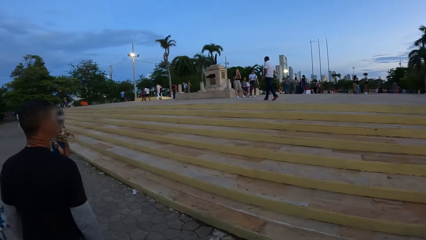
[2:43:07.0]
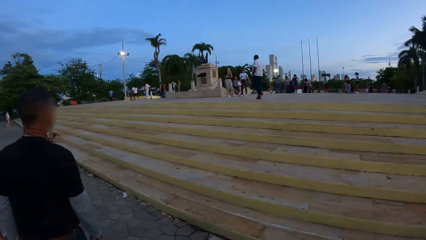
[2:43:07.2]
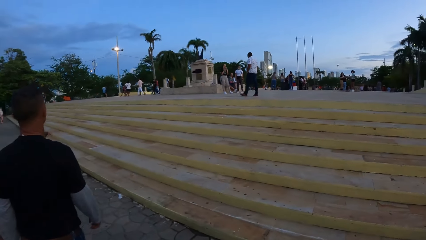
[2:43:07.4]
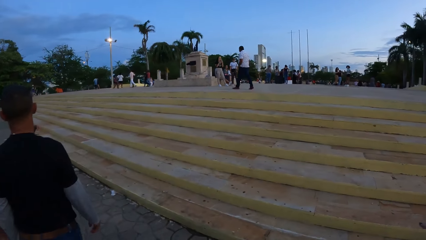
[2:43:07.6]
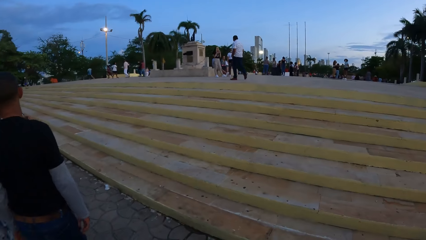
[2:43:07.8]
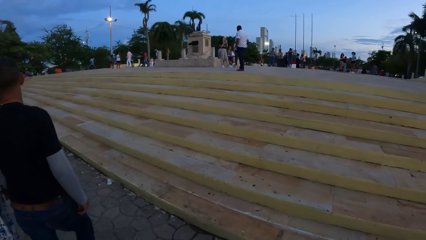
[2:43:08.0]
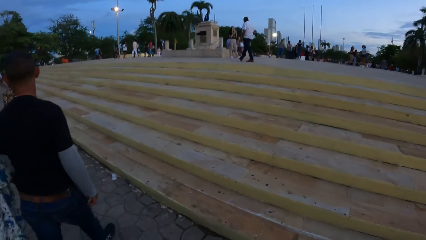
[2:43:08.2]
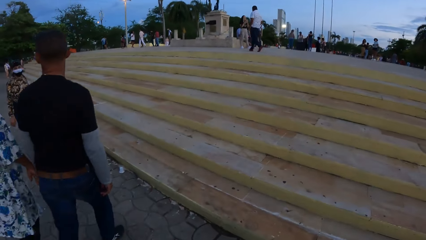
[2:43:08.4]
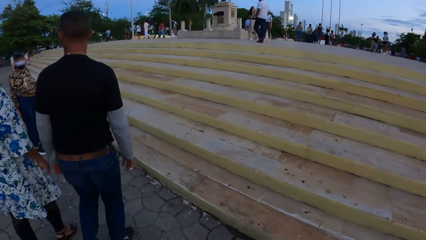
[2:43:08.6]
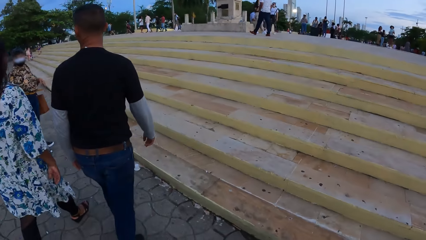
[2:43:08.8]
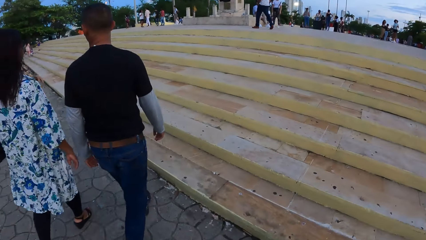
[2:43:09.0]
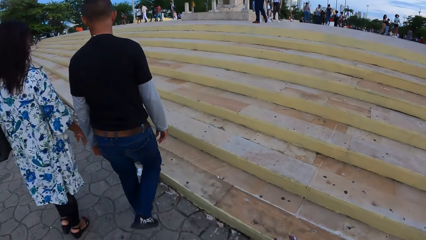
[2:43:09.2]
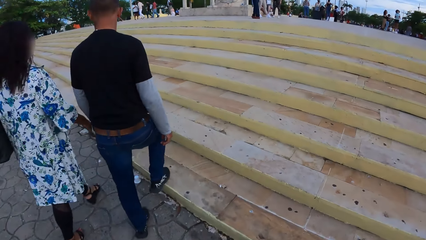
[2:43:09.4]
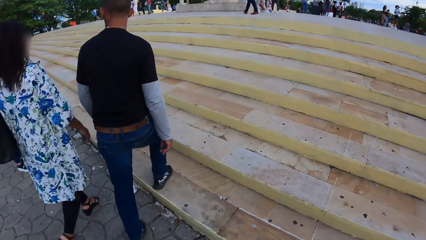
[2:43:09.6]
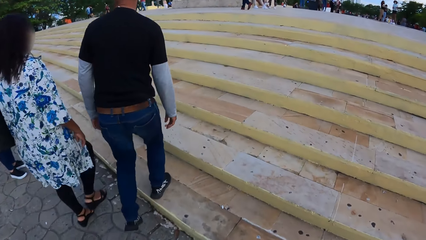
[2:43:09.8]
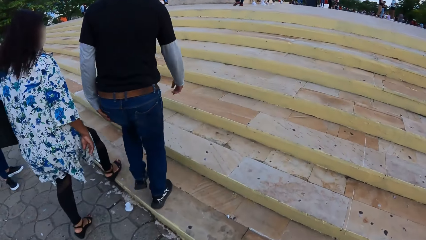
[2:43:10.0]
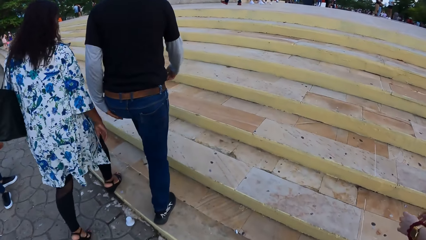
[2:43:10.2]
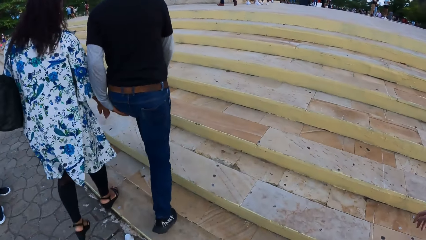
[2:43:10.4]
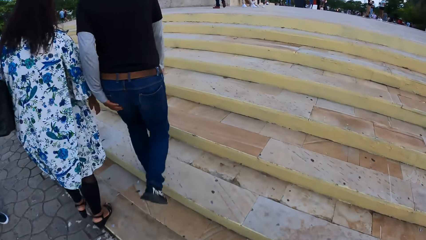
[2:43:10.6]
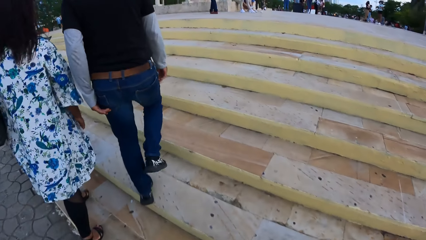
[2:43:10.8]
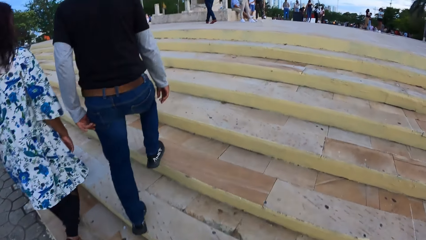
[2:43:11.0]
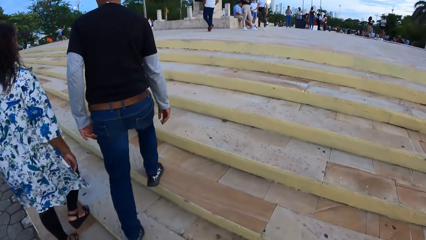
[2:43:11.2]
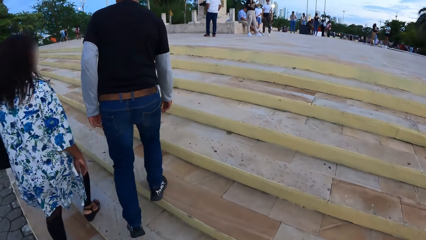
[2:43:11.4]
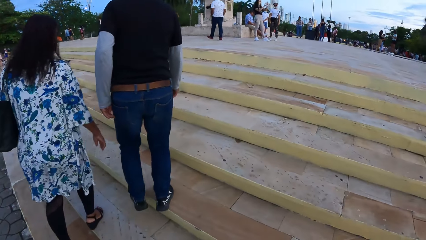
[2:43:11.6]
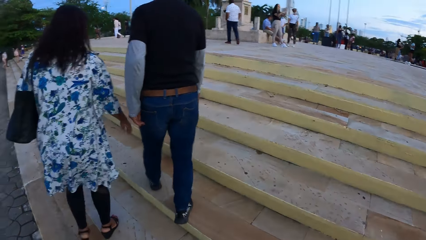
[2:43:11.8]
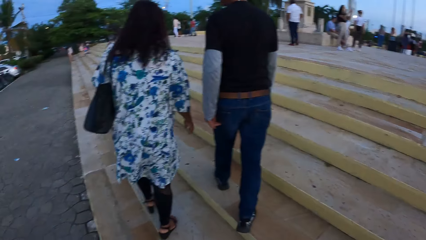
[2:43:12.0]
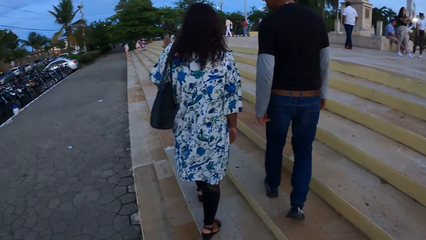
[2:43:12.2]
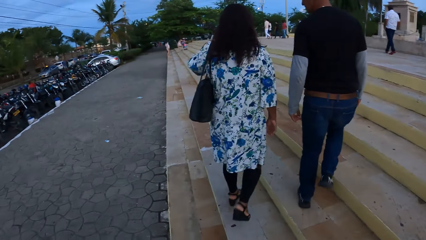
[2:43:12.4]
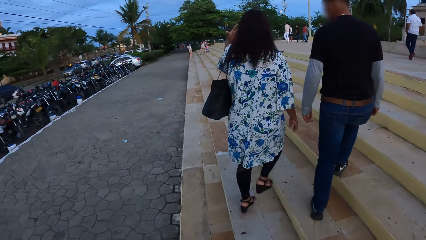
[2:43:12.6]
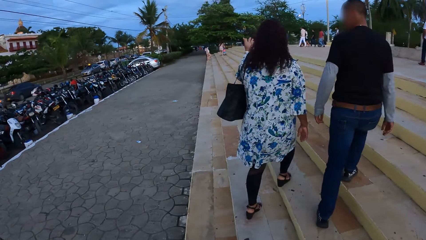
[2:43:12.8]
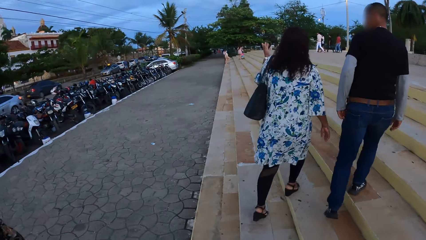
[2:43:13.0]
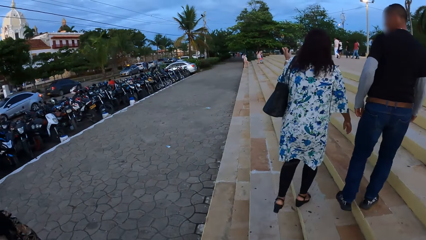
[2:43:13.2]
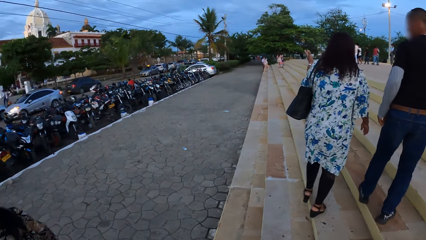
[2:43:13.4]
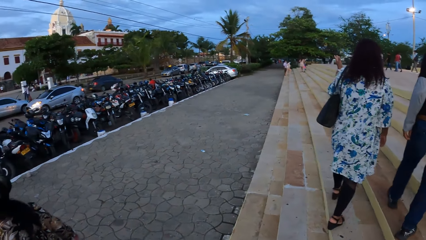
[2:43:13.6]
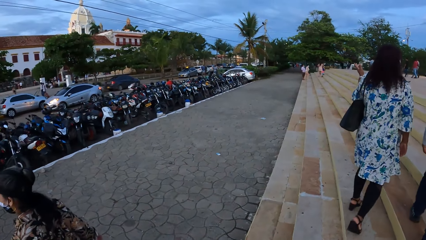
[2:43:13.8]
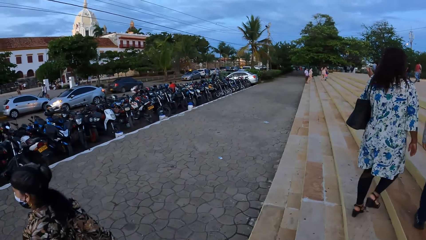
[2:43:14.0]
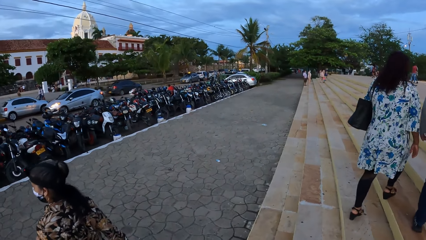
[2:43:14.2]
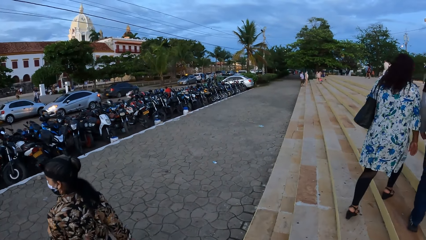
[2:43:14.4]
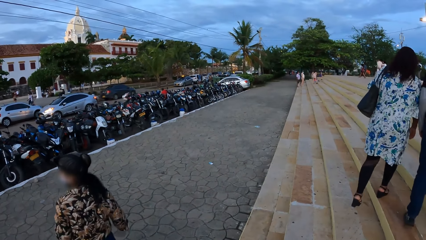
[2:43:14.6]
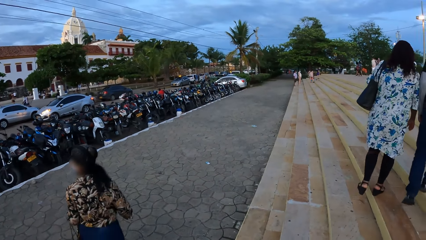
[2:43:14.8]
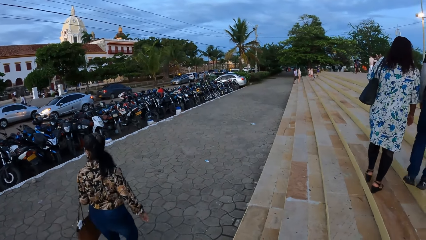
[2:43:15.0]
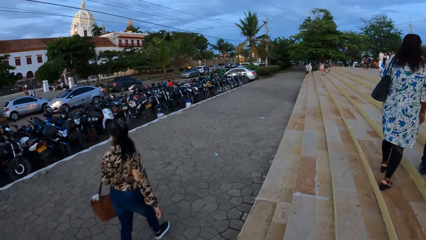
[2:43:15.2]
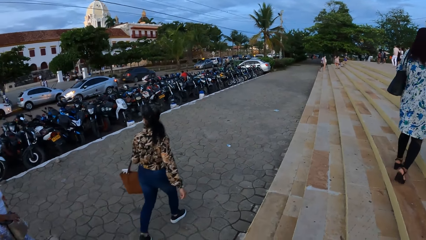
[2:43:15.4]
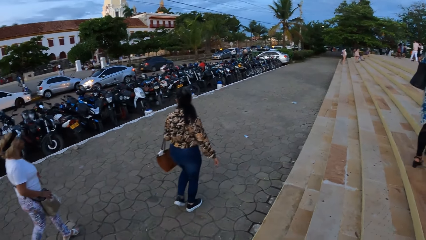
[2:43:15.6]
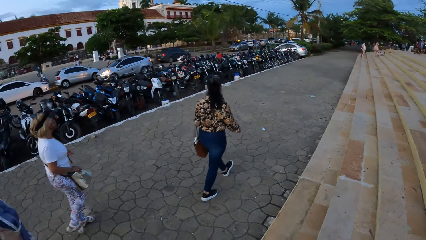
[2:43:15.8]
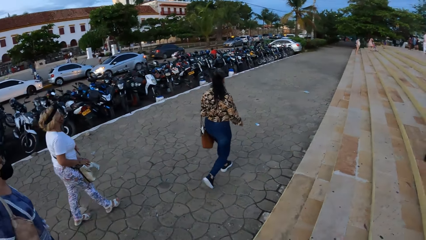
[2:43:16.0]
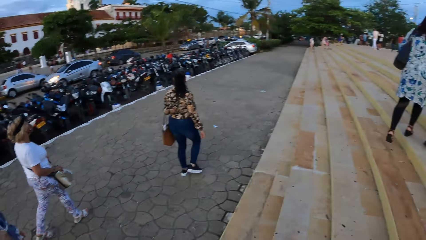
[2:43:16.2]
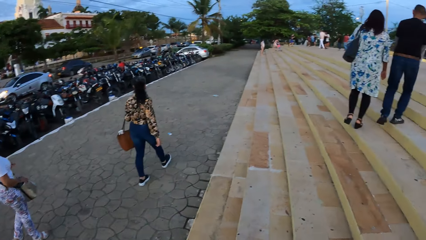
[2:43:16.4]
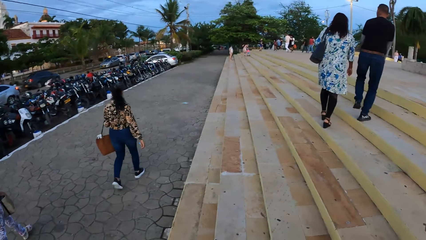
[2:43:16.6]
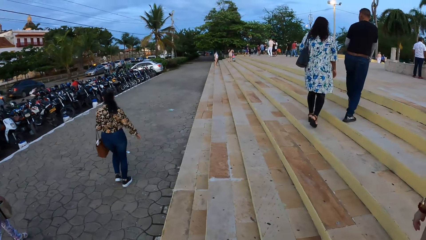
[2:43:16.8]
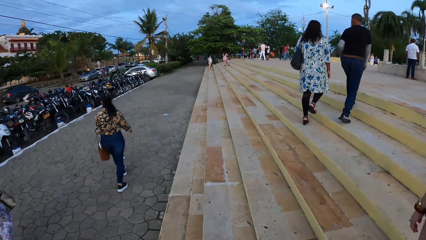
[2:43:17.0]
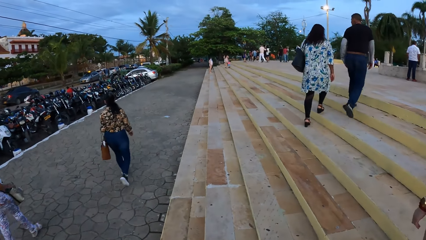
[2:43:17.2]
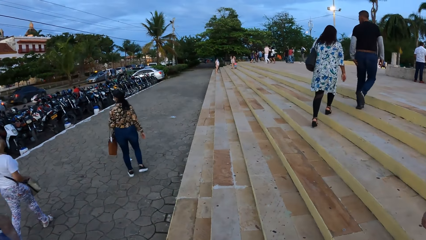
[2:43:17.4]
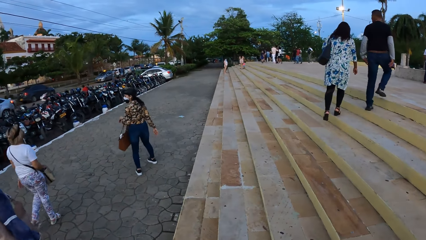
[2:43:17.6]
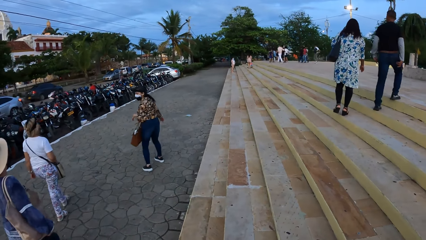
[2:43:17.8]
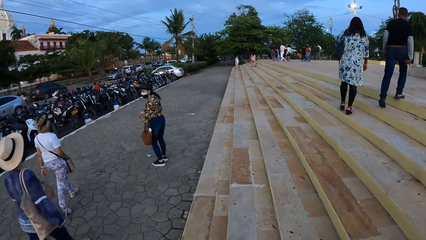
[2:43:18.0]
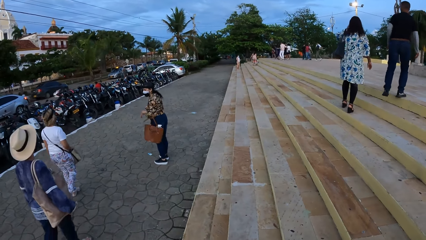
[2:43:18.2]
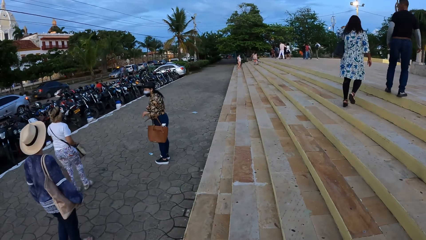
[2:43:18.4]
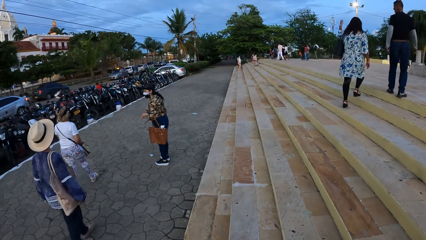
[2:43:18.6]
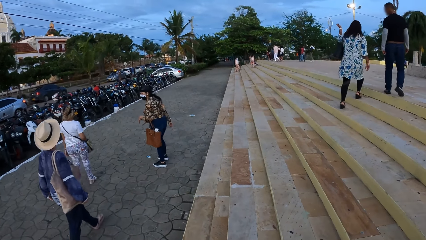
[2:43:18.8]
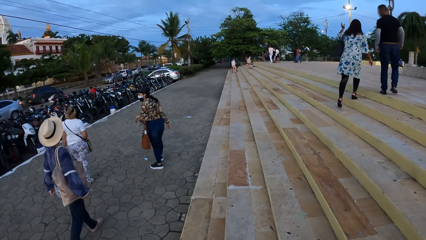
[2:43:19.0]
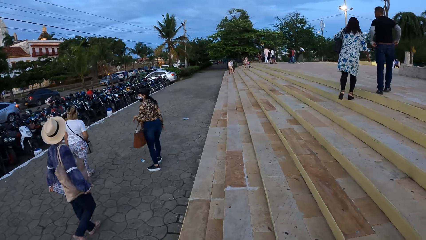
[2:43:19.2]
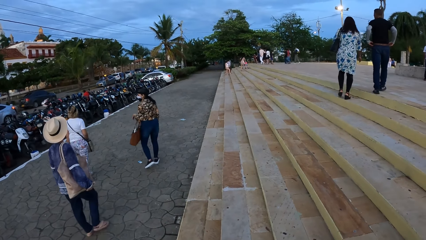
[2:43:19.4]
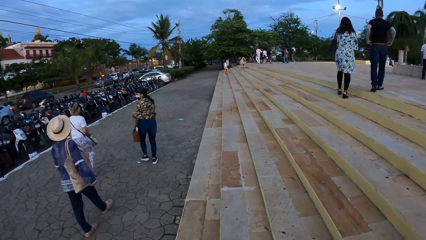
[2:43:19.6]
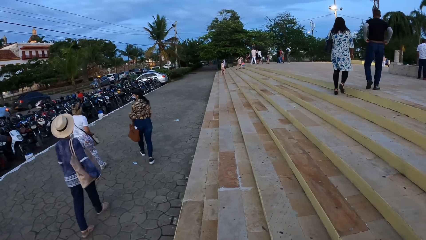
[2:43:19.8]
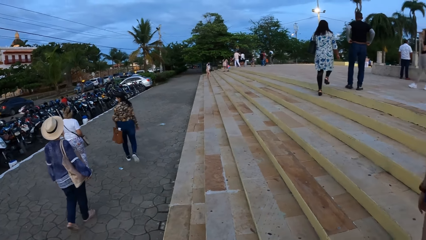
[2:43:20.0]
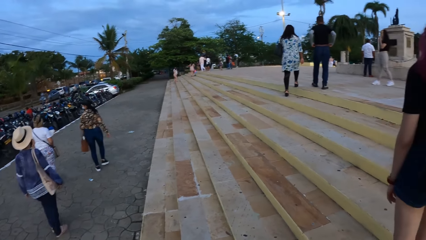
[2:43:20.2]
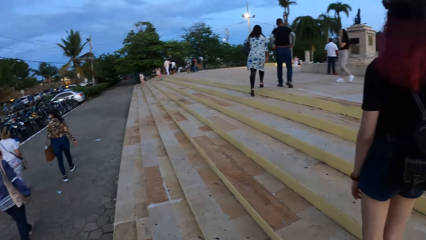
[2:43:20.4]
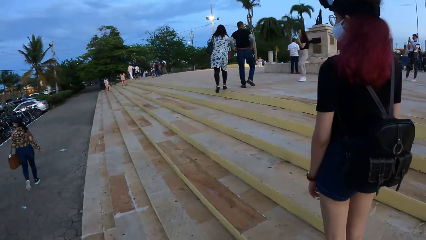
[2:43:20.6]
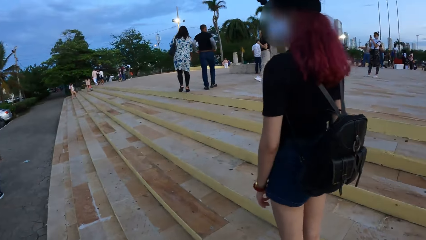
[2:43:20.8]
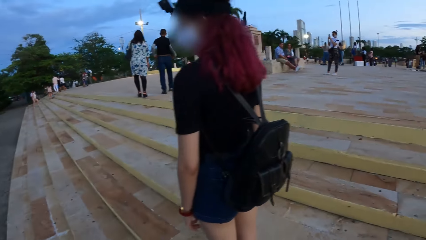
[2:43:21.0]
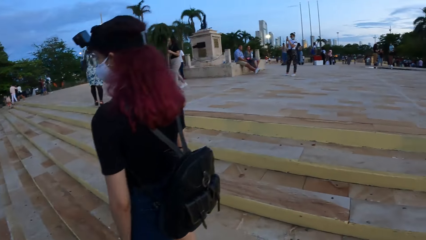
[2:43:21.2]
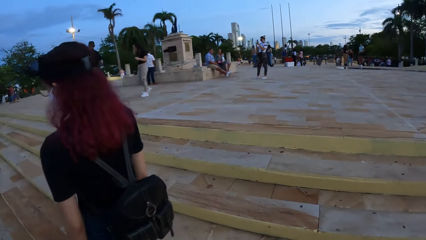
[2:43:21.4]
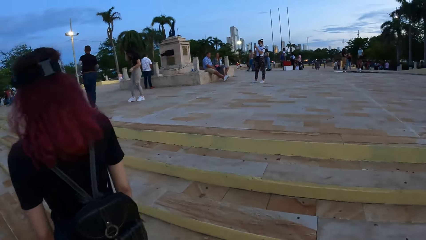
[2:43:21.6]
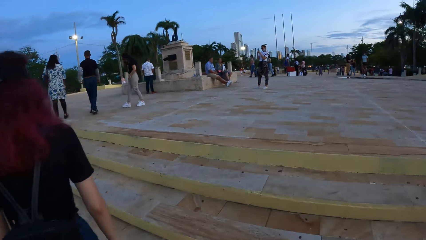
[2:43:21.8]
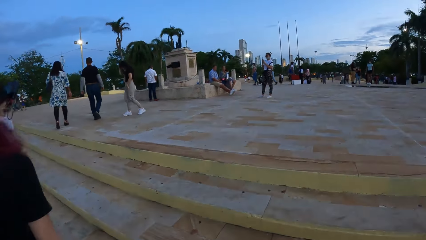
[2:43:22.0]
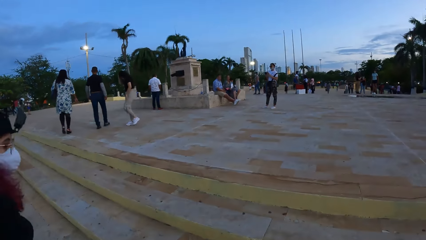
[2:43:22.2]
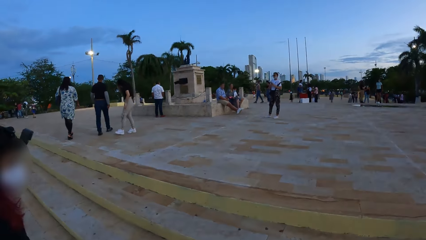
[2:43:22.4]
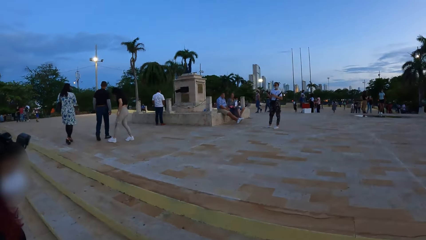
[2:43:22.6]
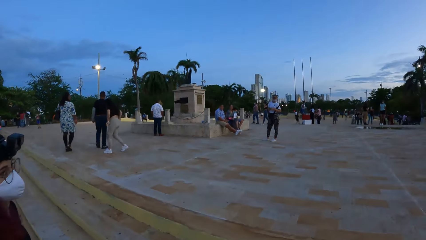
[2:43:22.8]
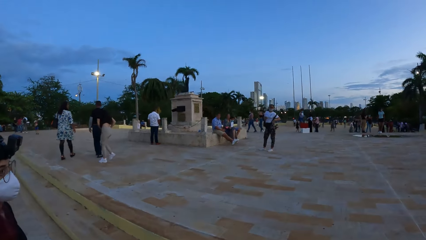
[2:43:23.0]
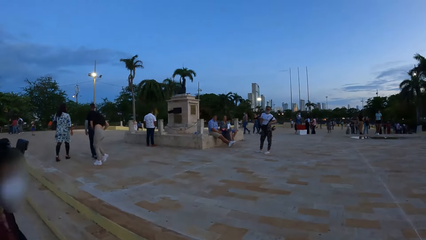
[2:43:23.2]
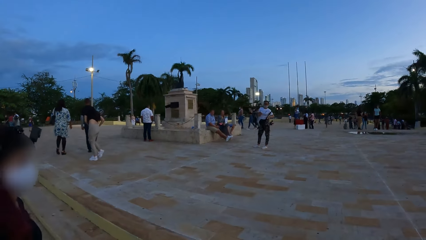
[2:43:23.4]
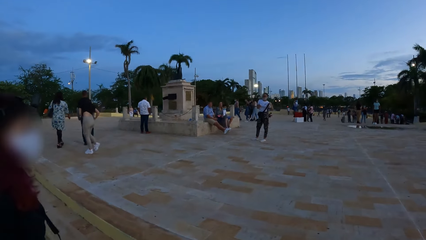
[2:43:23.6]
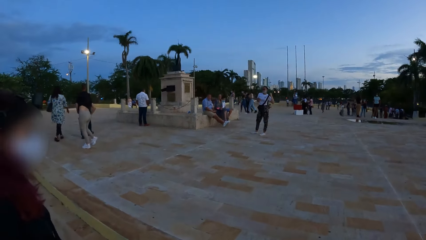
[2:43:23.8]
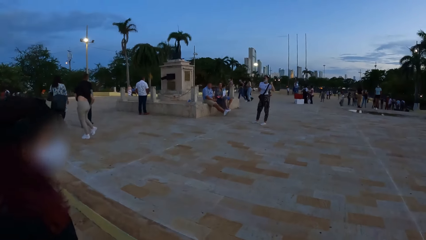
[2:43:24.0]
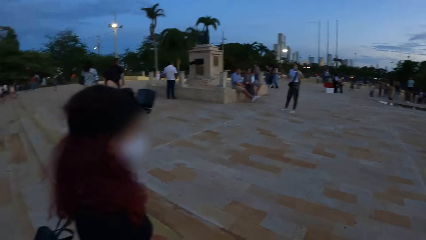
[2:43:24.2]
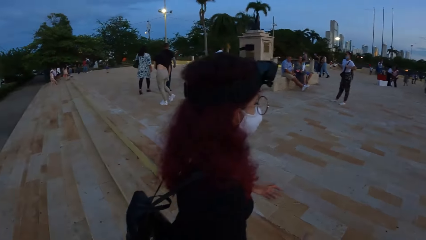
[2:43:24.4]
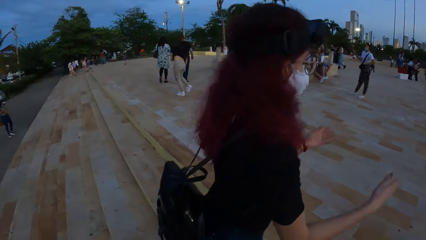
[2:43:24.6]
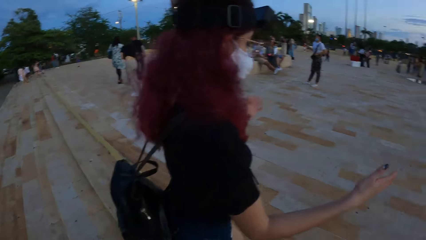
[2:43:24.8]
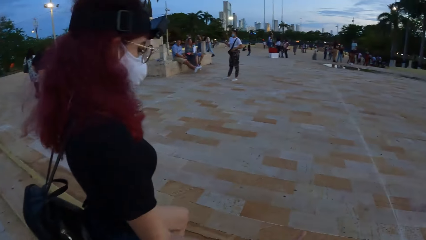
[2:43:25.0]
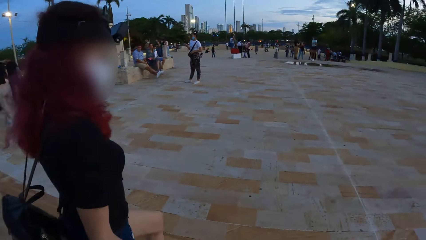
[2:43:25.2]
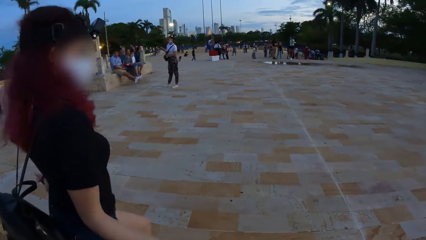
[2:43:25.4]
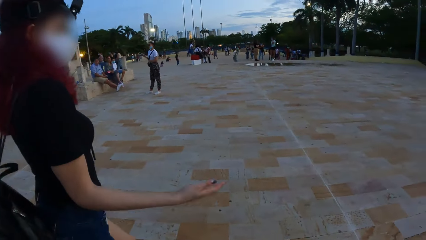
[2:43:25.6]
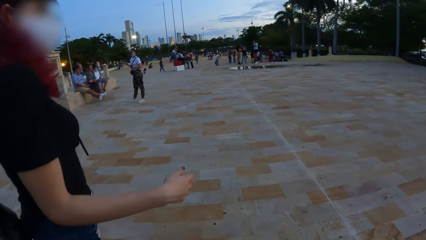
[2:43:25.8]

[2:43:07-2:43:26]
A man climbs some stairs. A woman climbs some stairs. The camera wearer climbs the stairs. They climb the stairs.
